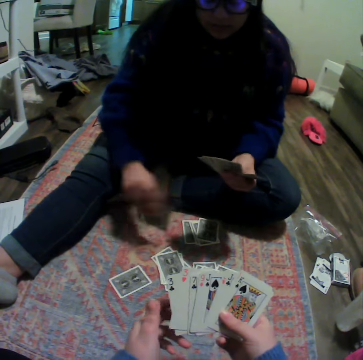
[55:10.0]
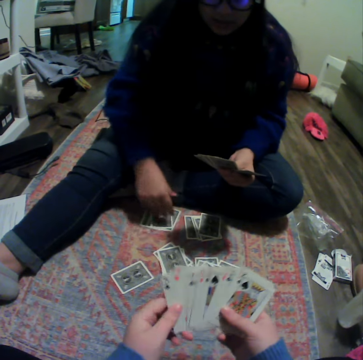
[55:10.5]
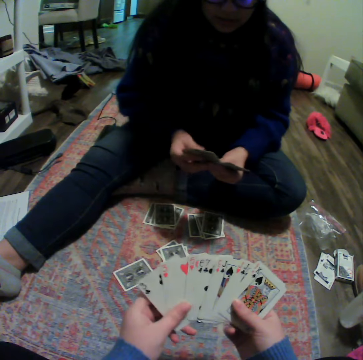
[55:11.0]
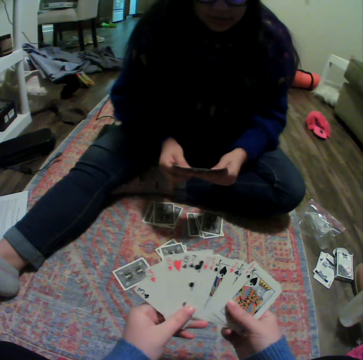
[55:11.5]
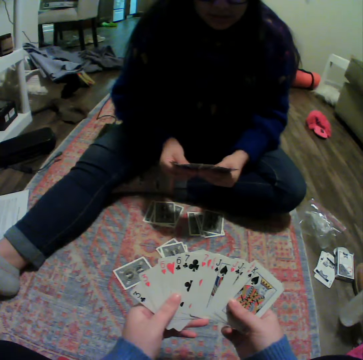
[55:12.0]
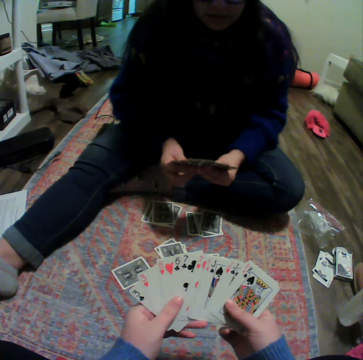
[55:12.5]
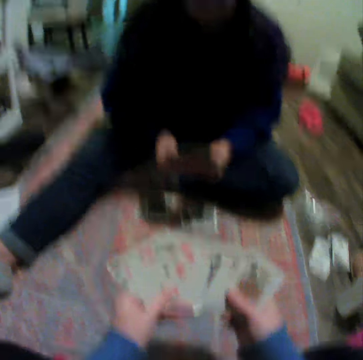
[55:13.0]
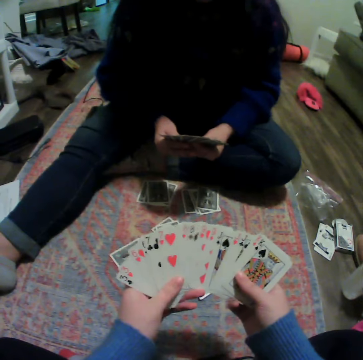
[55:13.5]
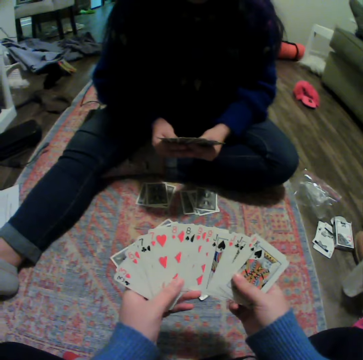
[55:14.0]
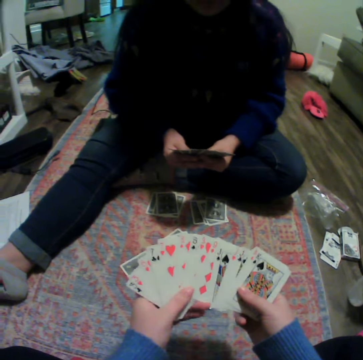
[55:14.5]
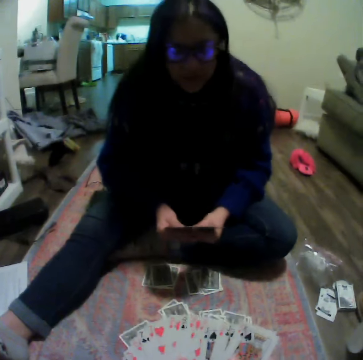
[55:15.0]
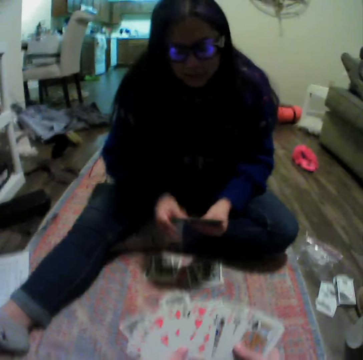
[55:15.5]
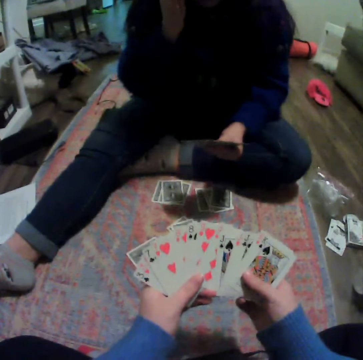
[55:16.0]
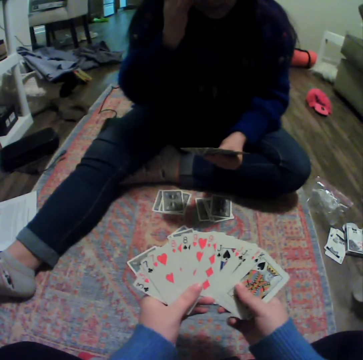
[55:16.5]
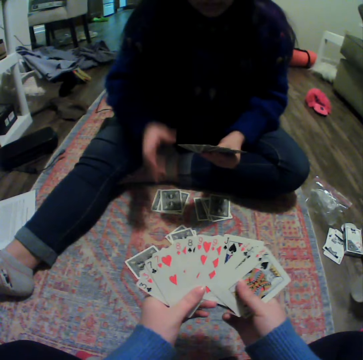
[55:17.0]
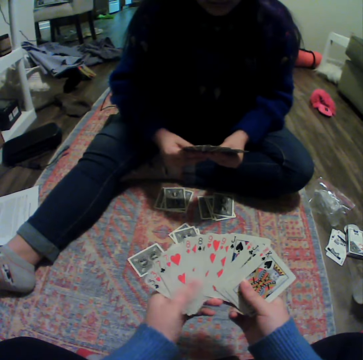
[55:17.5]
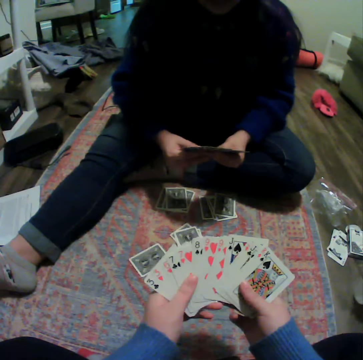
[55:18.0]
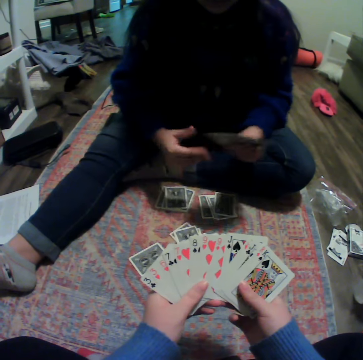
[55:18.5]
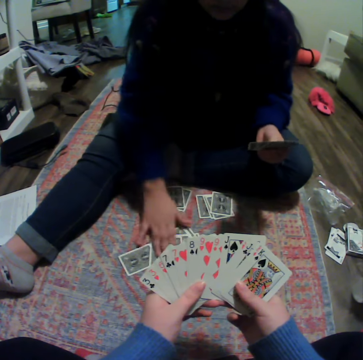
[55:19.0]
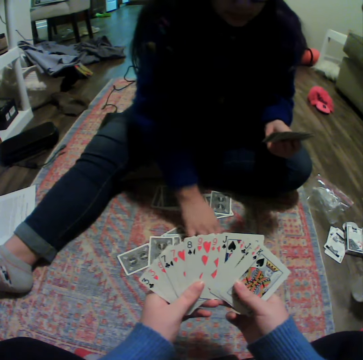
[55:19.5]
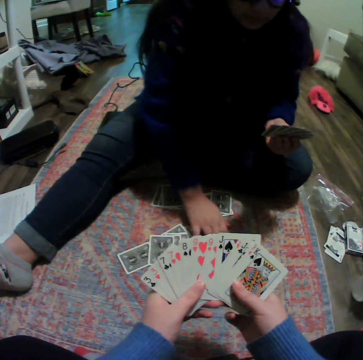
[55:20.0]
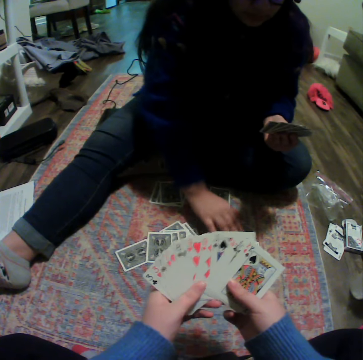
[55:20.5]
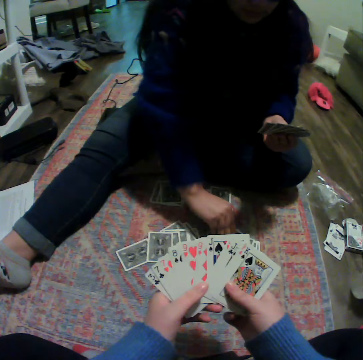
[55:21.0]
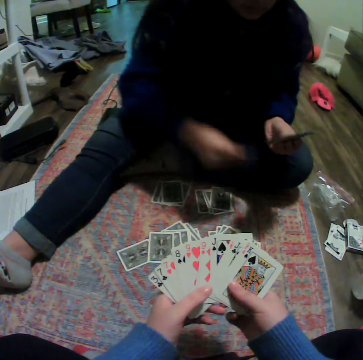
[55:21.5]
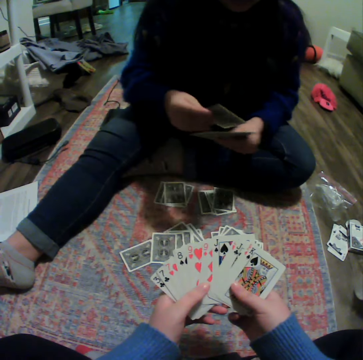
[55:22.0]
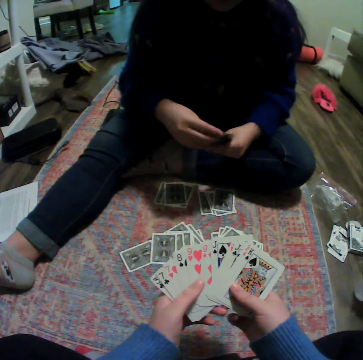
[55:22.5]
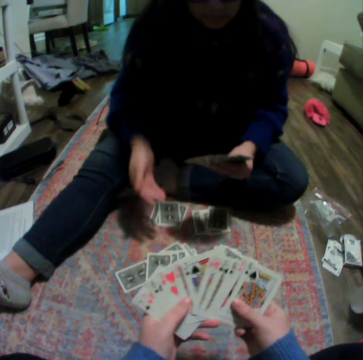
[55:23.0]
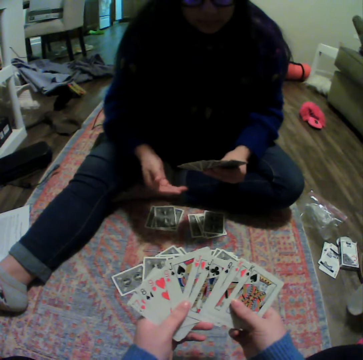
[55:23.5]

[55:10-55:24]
A woman puts down the cards. The camera wearer plays a card game with the woman on the floor. The woman picks a card.

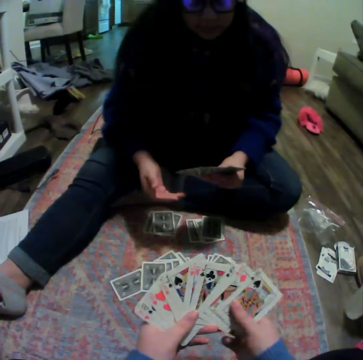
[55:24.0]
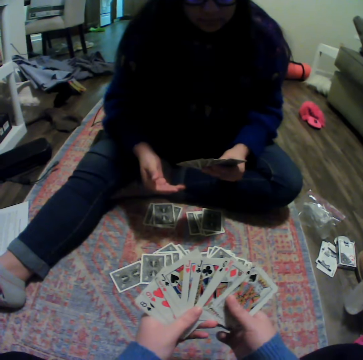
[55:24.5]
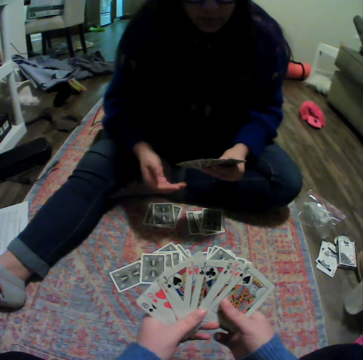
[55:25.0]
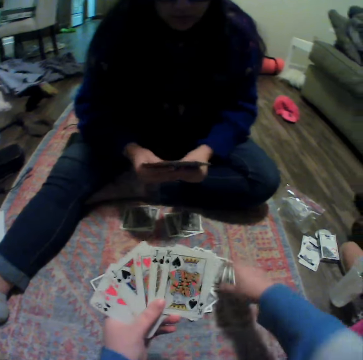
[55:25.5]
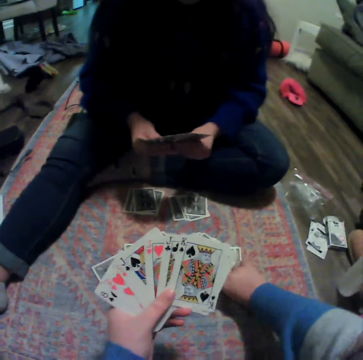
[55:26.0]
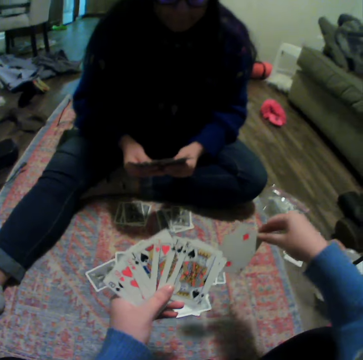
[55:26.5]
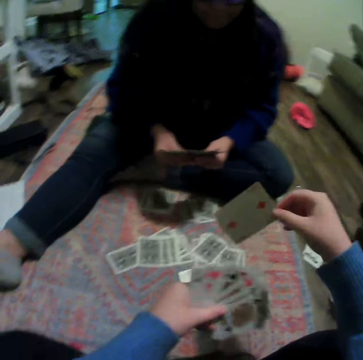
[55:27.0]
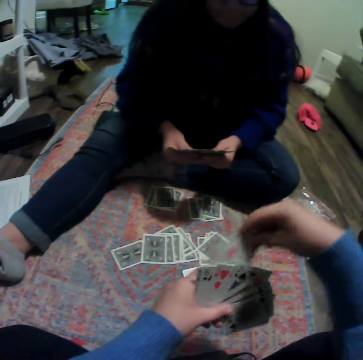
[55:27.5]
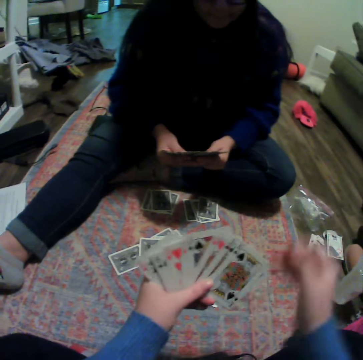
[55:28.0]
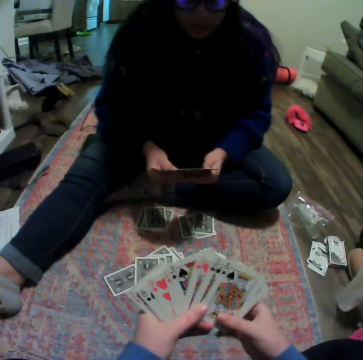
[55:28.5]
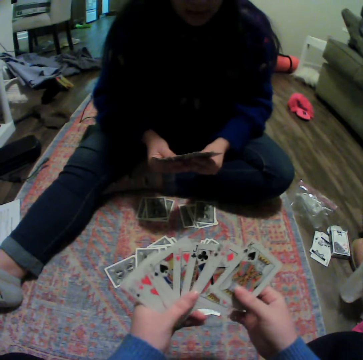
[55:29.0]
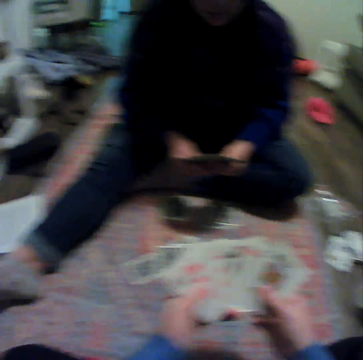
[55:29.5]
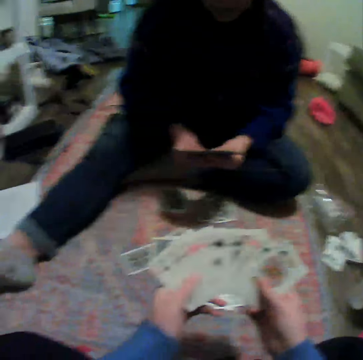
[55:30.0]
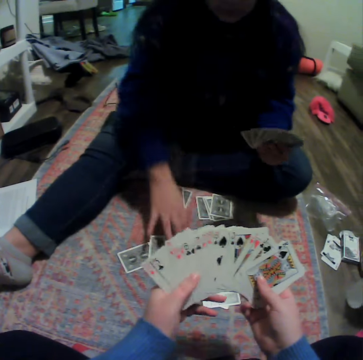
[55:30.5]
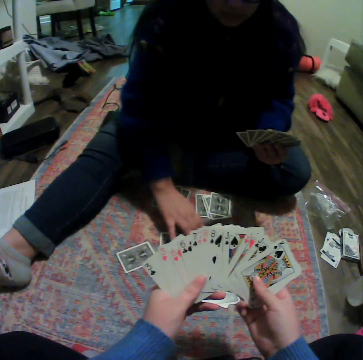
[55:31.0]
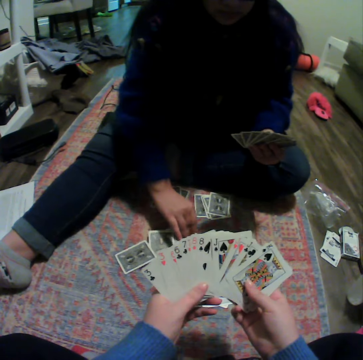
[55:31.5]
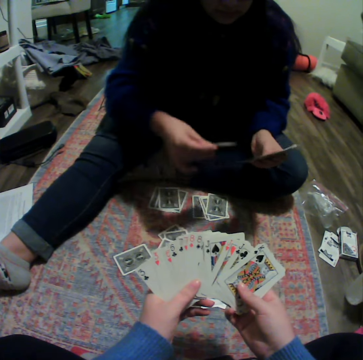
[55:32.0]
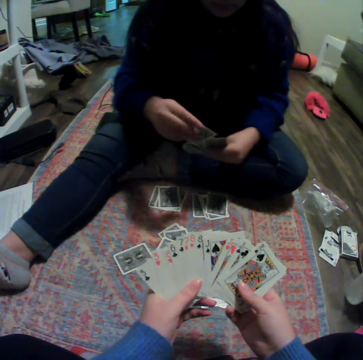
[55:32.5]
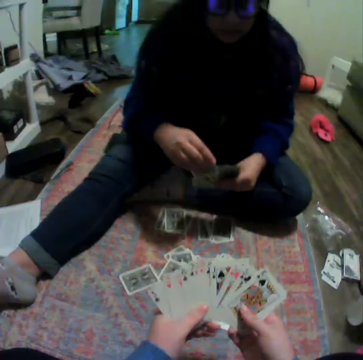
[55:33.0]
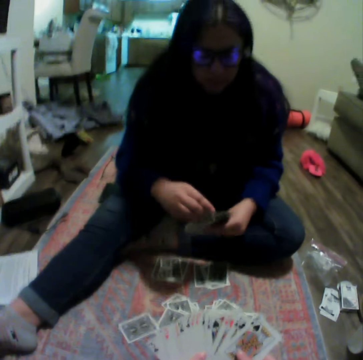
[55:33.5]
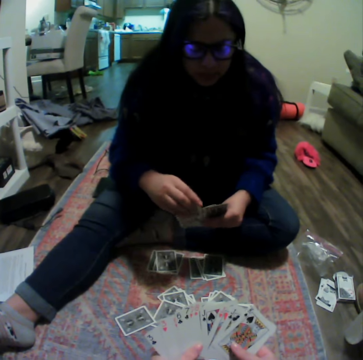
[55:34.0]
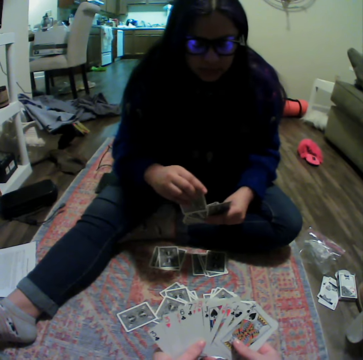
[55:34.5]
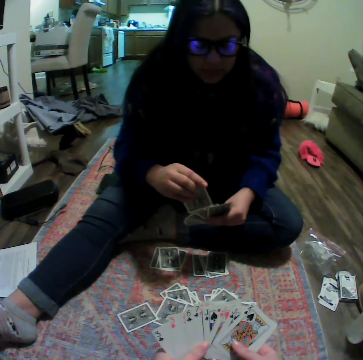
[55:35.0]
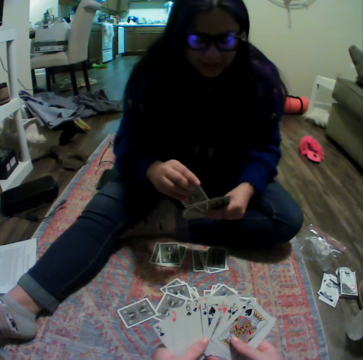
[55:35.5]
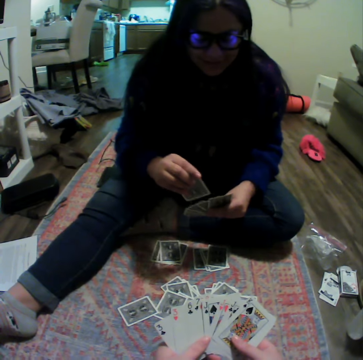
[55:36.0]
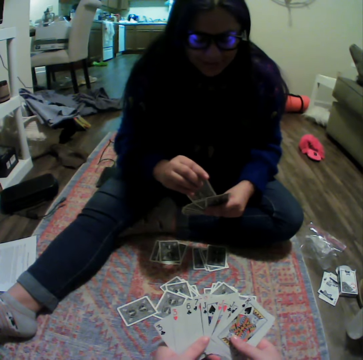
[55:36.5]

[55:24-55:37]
The camera wearer picks a card. A woman picks a card.

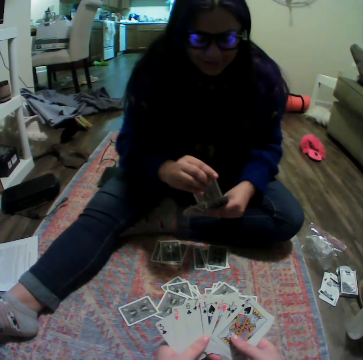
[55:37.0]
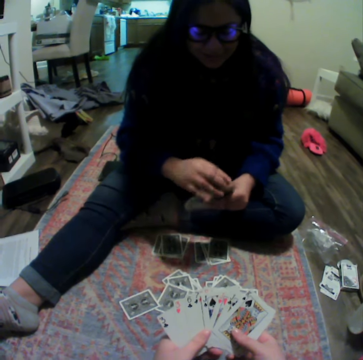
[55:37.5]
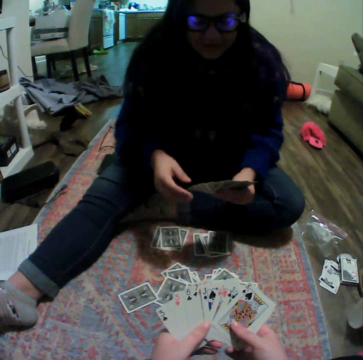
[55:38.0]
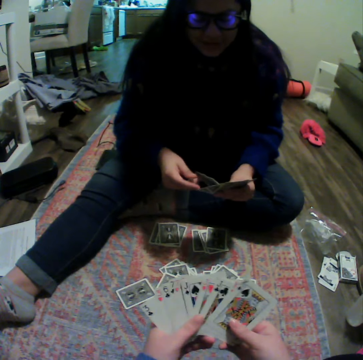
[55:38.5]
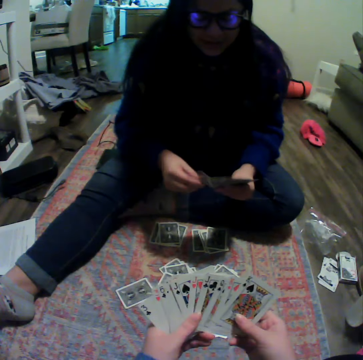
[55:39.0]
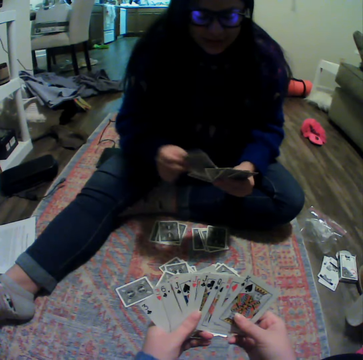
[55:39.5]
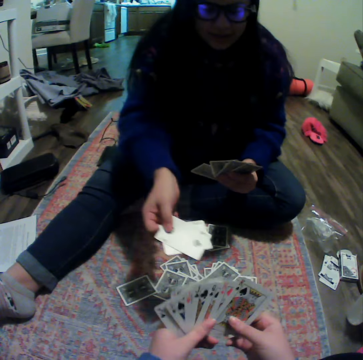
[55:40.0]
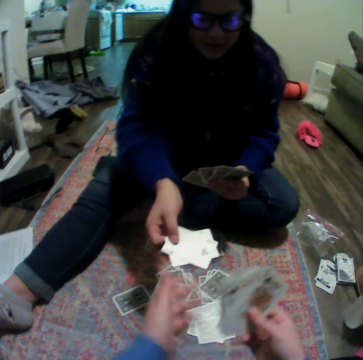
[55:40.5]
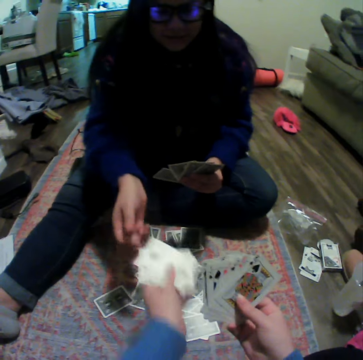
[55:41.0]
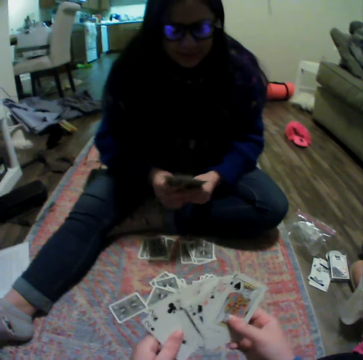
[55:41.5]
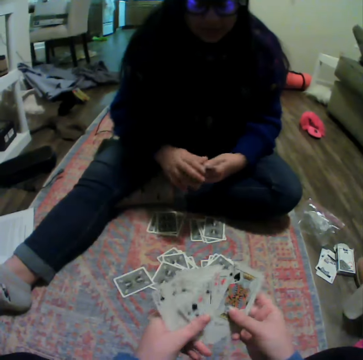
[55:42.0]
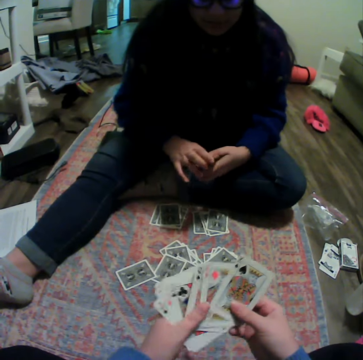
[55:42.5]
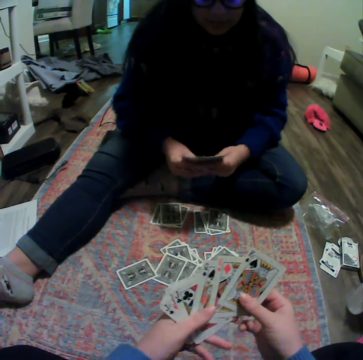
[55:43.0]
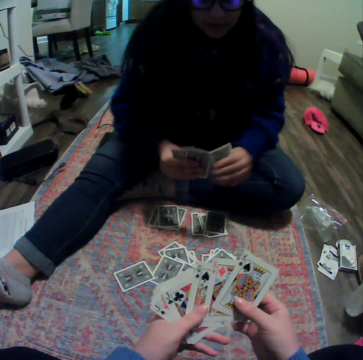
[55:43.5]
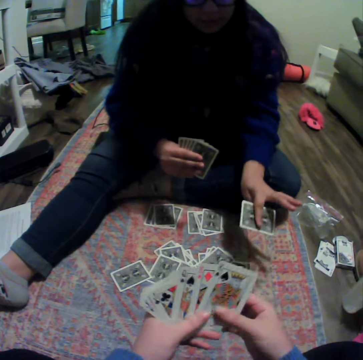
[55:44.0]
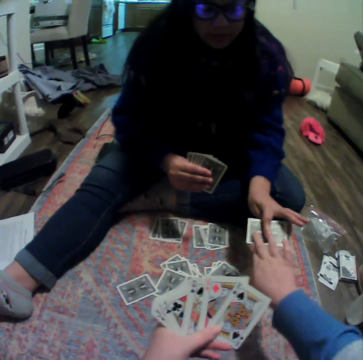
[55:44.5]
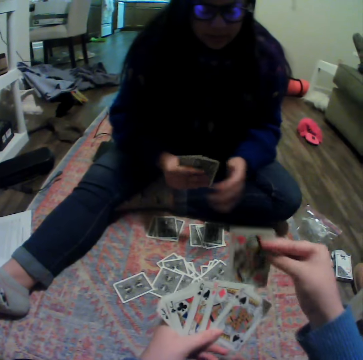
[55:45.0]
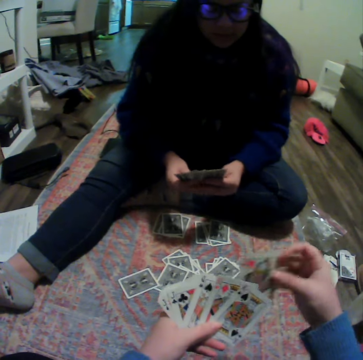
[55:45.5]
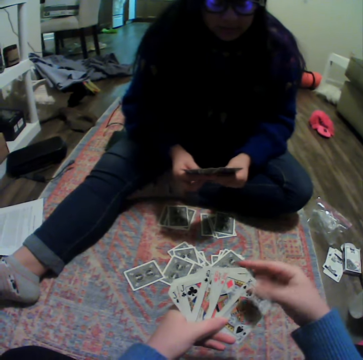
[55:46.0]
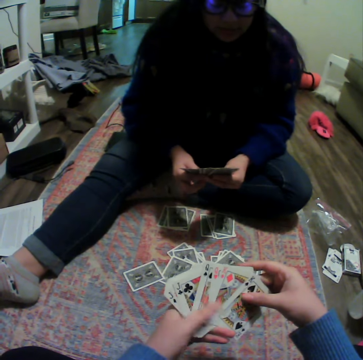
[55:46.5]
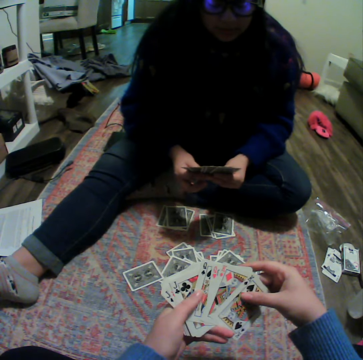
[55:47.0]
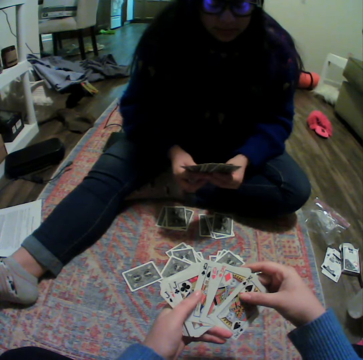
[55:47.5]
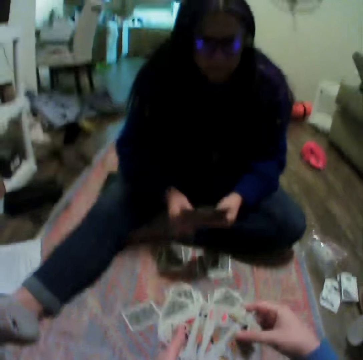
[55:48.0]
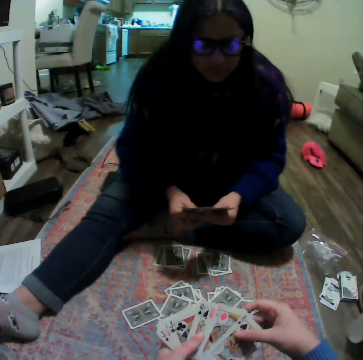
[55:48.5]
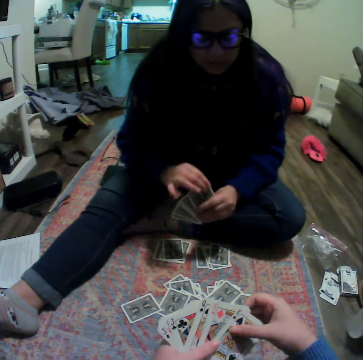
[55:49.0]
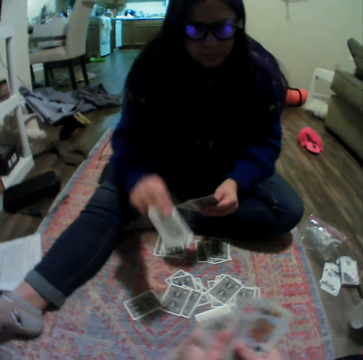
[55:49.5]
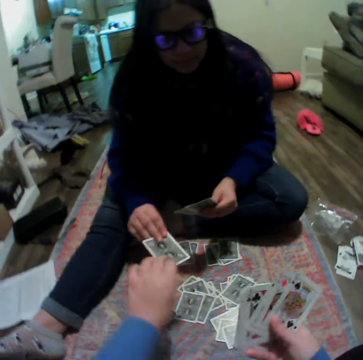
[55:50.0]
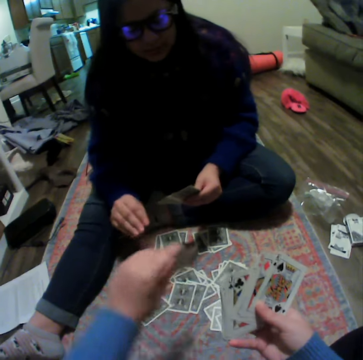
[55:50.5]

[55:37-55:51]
A woman gives the camera wearer cards.
